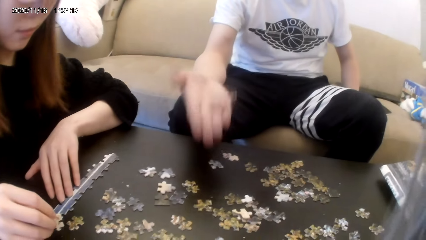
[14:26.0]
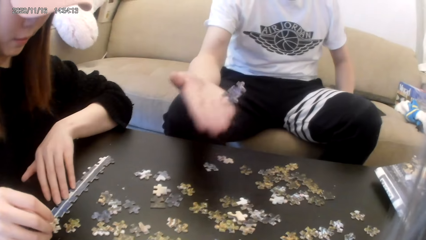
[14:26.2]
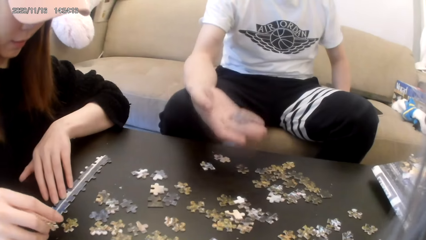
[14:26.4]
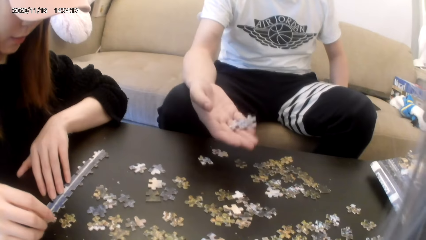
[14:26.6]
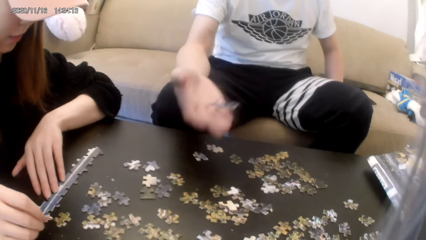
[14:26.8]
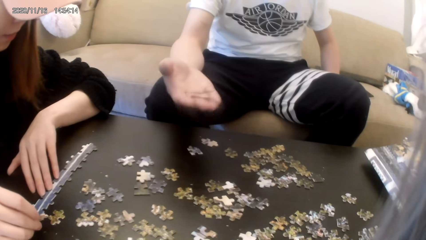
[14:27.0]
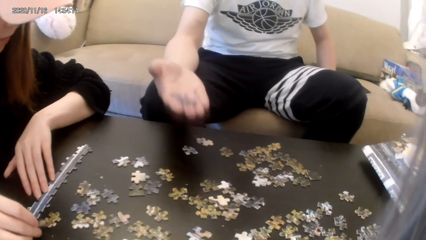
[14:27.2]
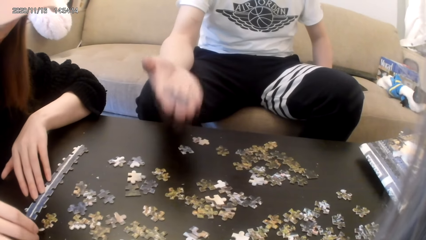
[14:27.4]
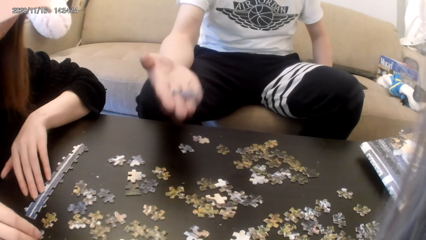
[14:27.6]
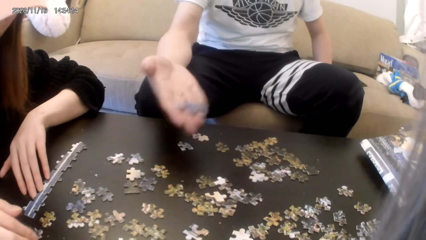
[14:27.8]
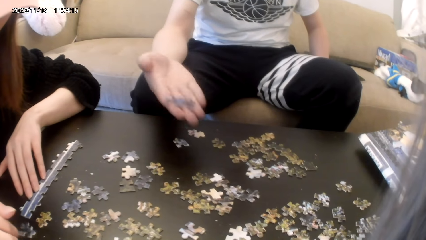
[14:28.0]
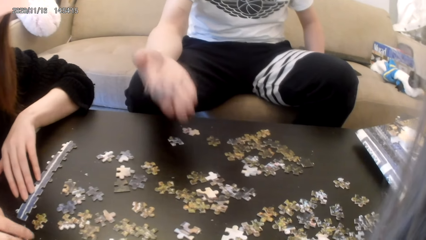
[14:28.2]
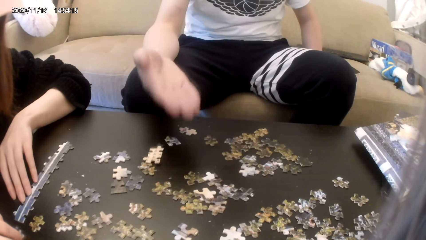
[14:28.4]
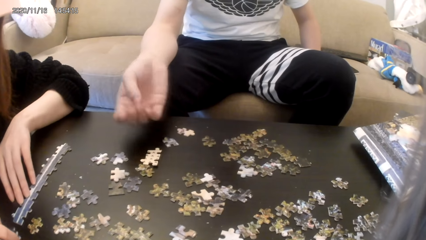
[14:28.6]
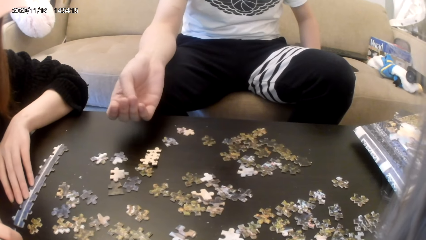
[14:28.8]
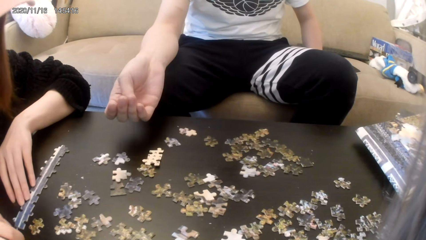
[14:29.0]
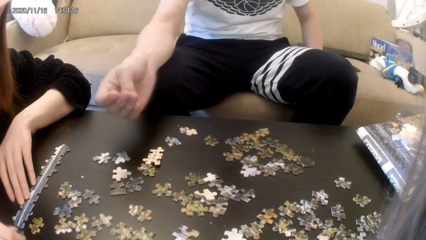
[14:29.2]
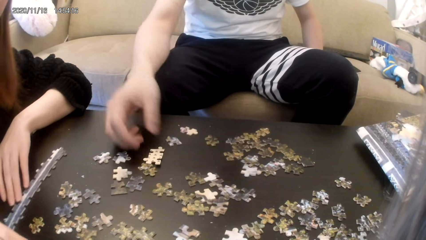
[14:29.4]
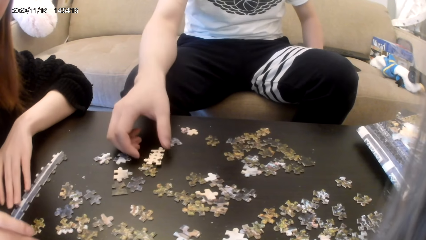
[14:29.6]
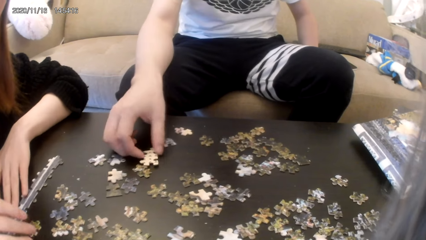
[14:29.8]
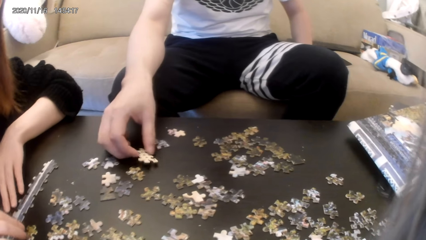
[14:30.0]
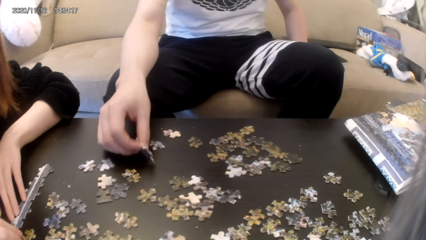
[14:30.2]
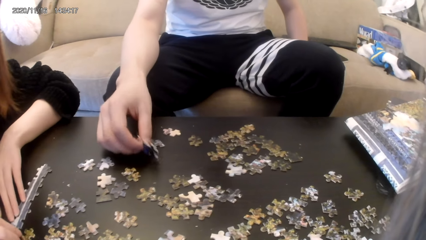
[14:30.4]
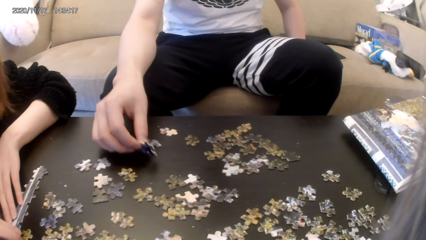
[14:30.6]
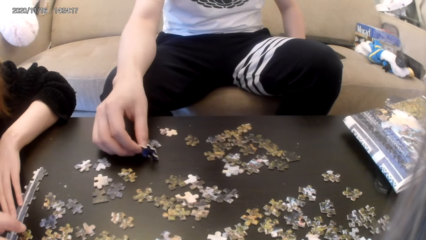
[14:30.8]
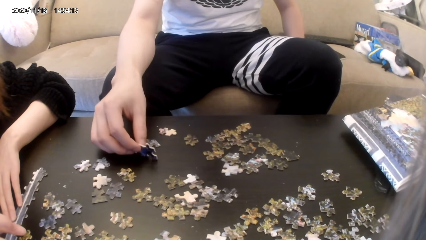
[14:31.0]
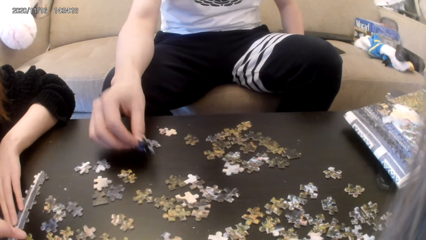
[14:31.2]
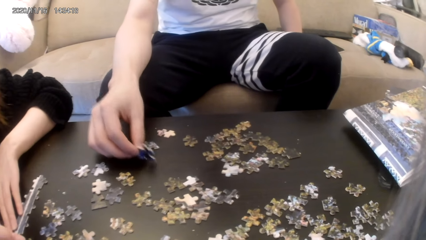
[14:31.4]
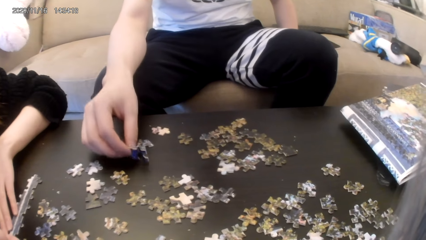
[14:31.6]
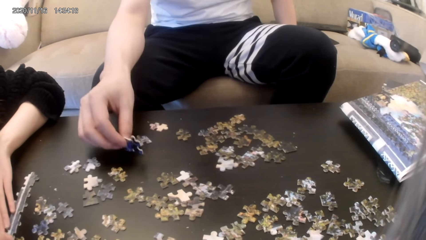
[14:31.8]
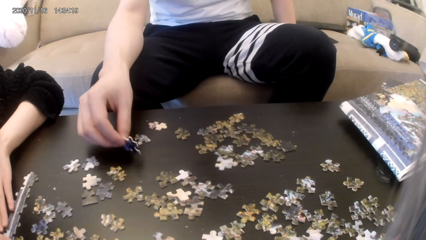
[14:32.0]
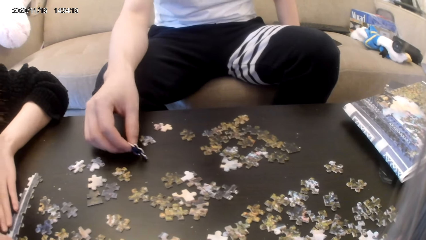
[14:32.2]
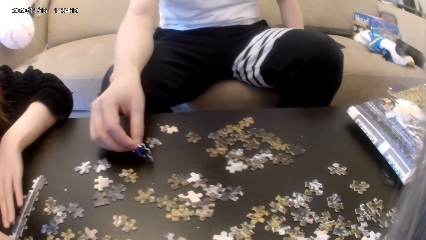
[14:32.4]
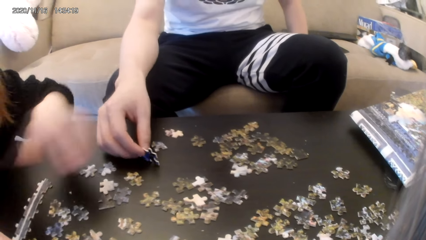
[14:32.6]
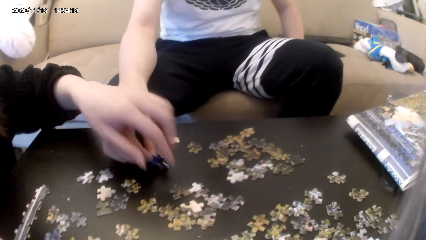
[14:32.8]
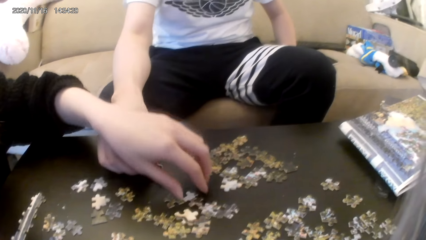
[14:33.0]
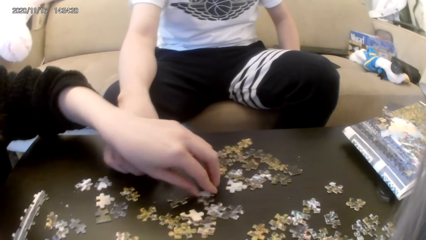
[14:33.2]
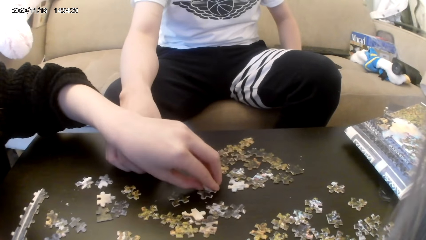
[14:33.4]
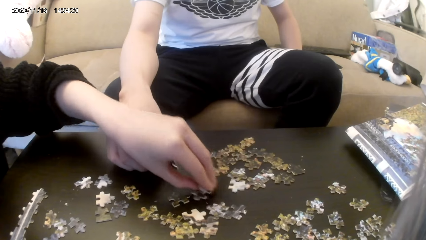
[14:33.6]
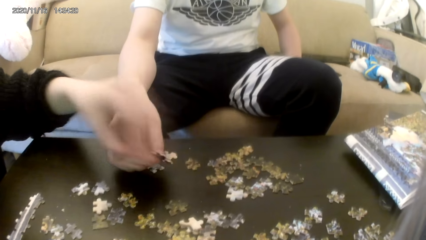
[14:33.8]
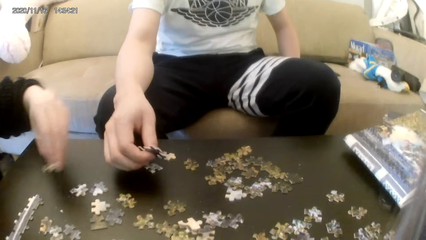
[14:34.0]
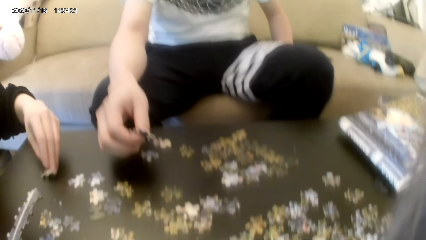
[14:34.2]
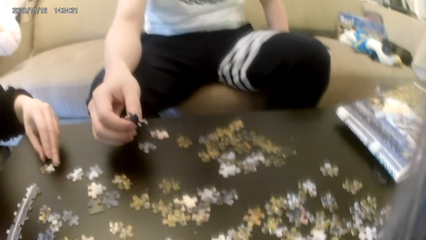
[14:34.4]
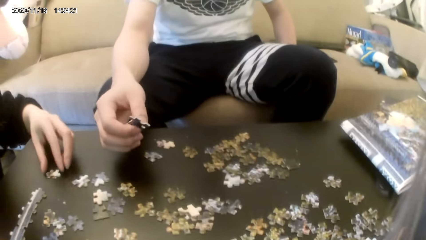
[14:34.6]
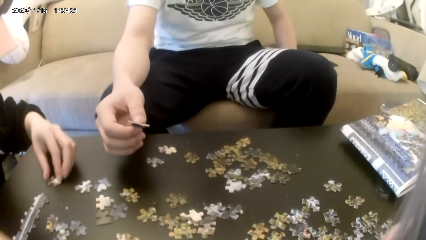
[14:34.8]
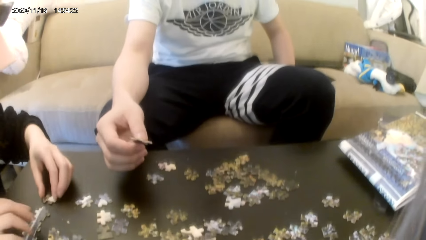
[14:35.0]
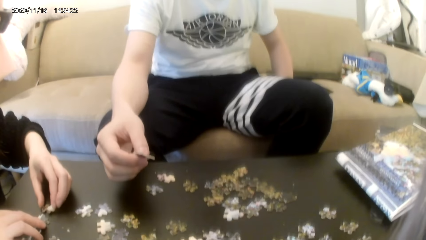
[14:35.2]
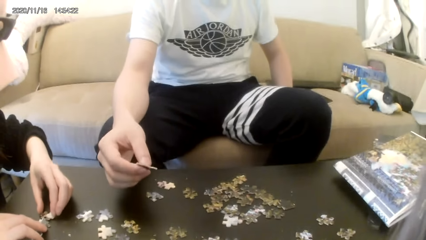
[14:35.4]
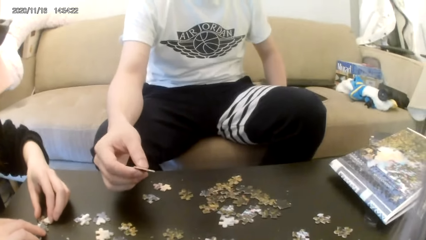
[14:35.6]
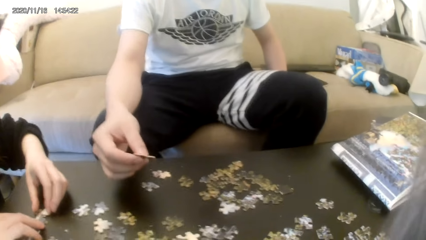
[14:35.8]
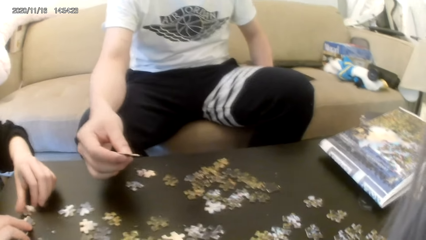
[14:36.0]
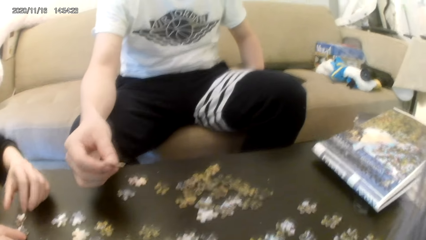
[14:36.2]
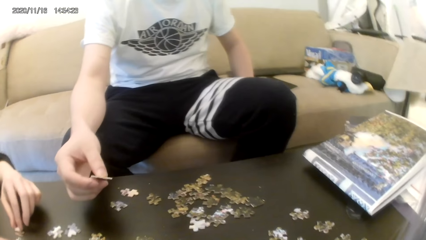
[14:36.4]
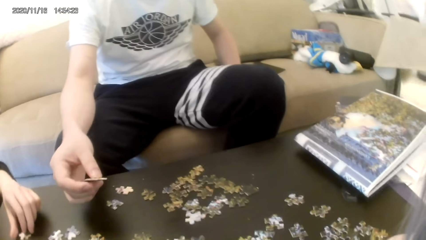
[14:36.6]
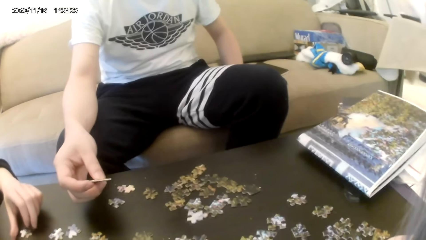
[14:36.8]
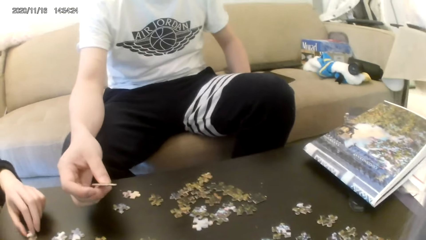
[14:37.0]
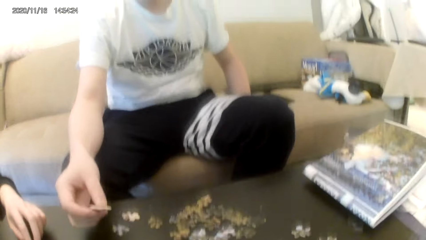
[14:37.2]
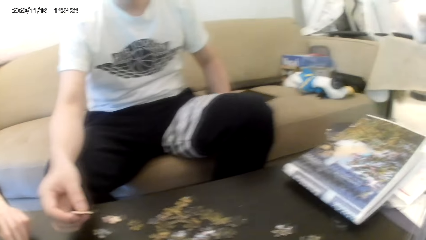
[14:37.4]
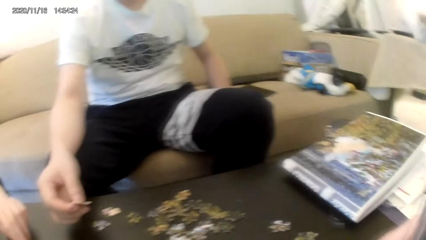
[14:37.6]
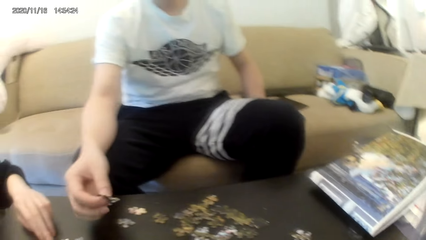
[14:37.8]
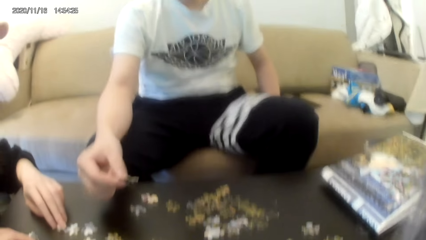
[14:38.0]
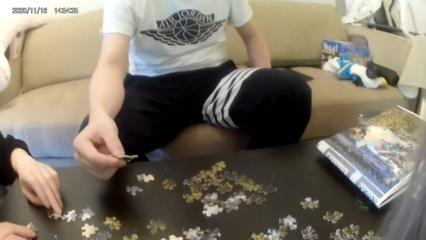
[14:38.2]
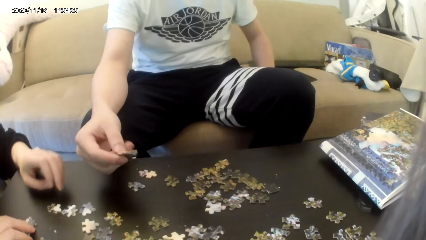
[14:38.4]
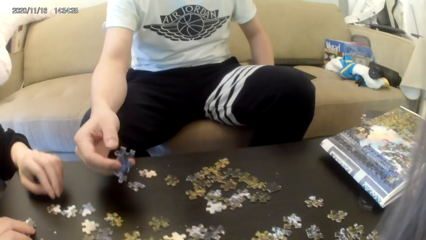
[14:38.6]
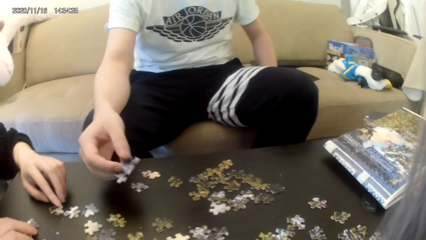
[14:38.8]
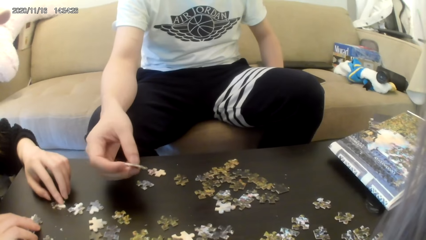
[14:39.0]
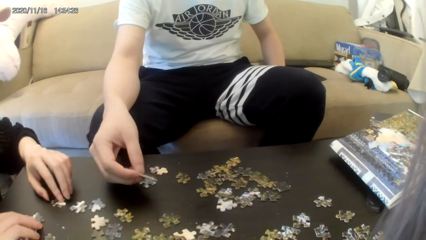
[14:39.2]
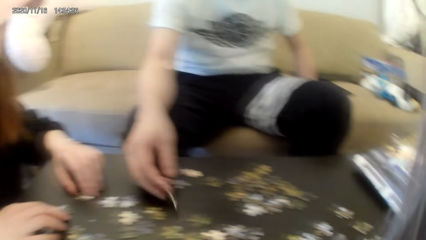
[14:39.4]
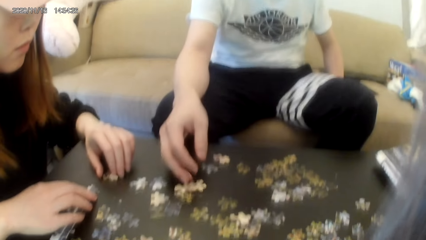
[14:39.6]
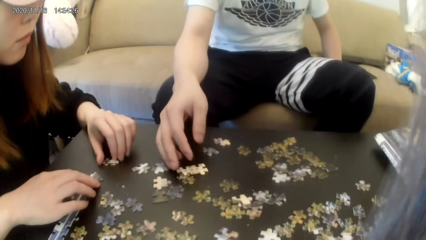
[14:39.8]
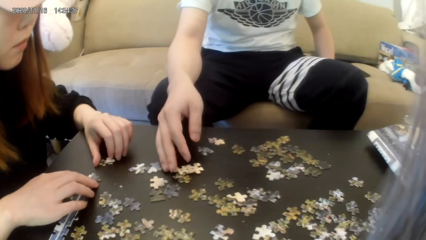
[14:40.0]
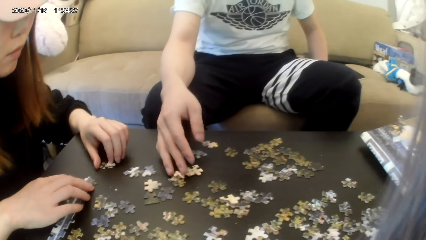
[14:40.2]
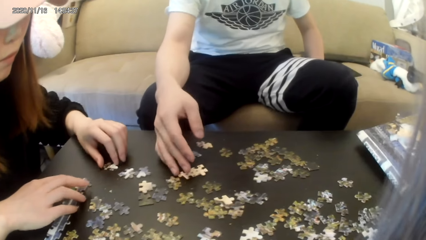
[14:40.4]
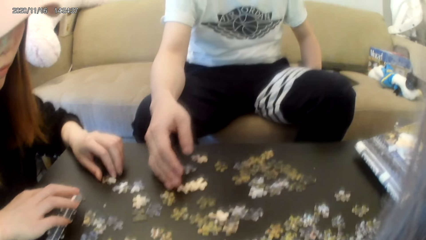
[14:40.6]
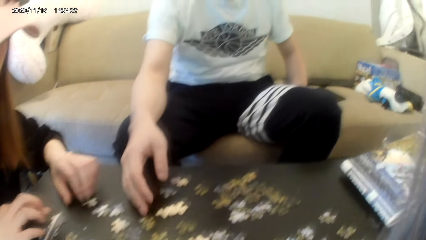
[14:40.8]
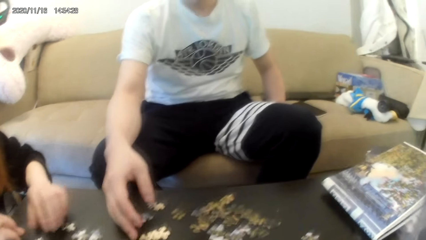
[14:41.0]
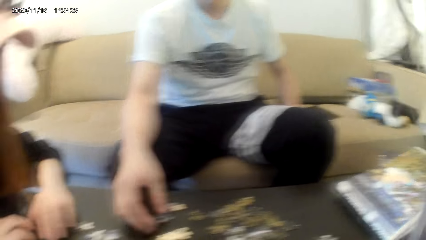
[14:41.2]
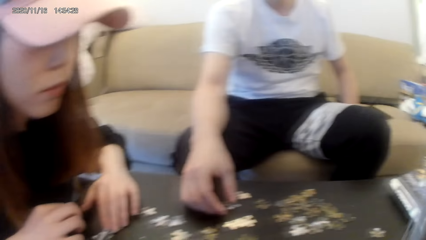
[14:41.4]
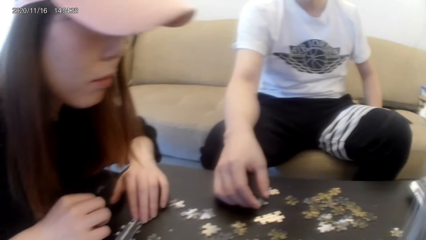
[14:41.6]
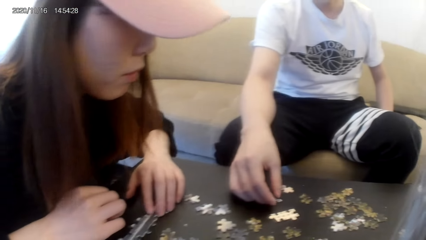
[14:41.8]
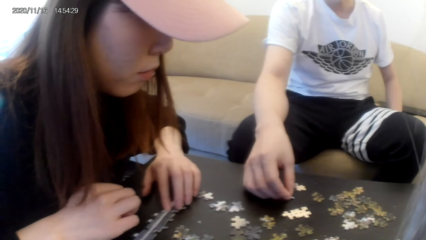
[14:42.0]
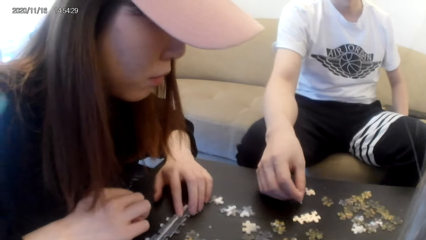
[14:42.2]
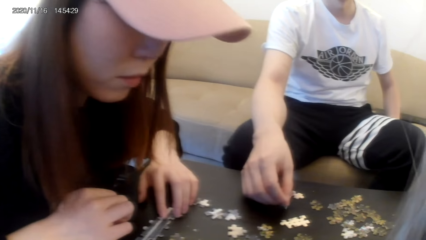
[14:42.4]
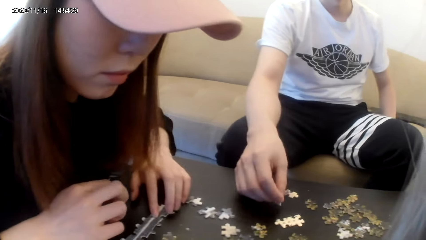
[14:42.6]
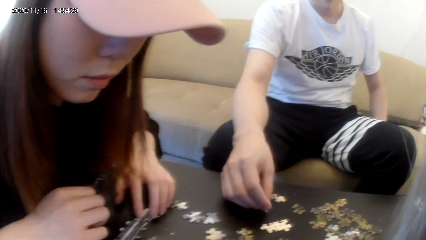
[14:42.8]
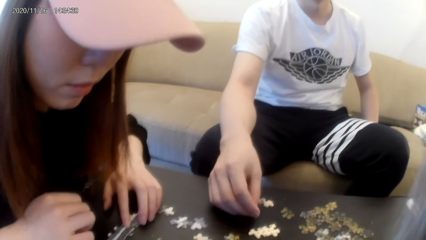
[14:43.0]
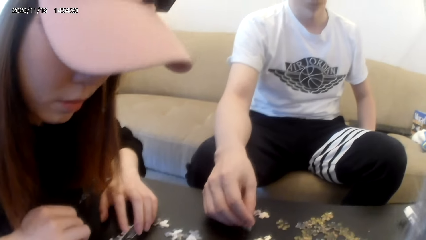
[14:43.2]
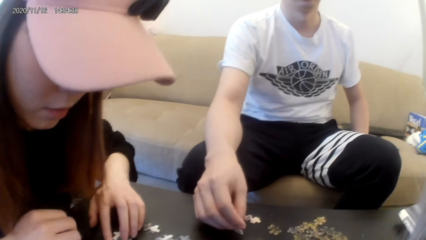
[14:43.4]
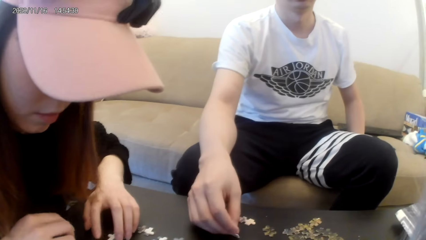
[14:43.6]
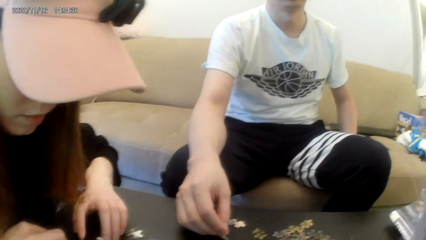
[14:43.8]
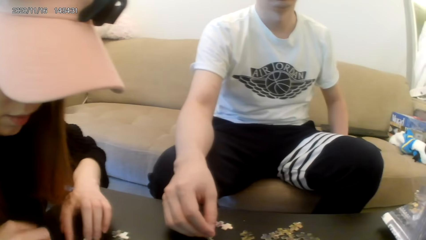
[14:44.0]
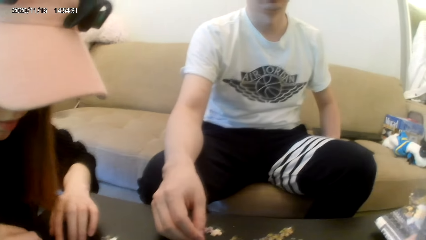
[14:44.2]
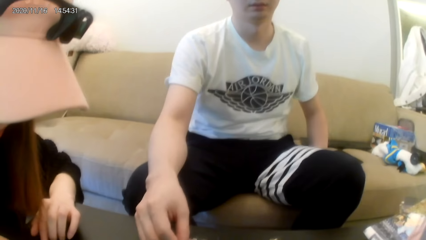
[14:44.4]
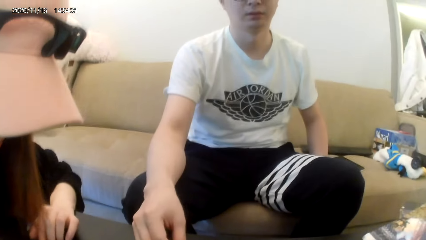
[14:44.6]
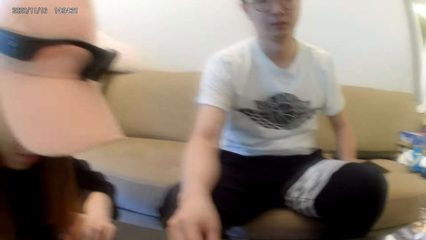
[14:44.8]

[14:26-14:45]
A man picks up the puzzle card and plays with the puzzle card in the hands. A woman arranges the puzzle.
